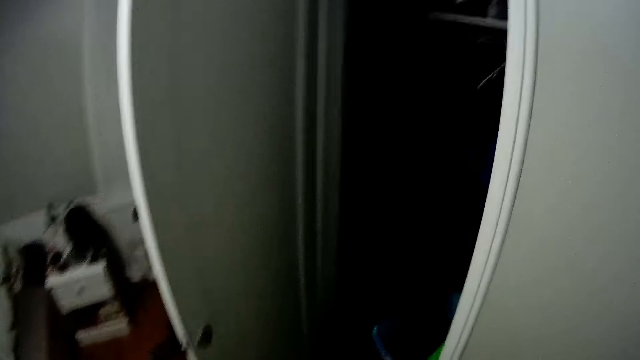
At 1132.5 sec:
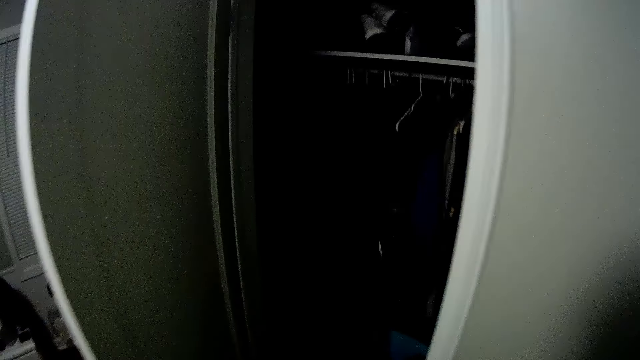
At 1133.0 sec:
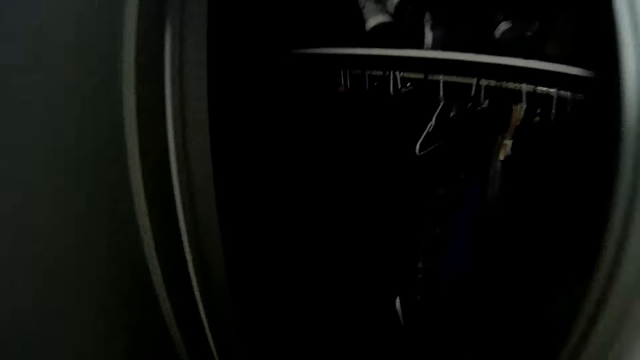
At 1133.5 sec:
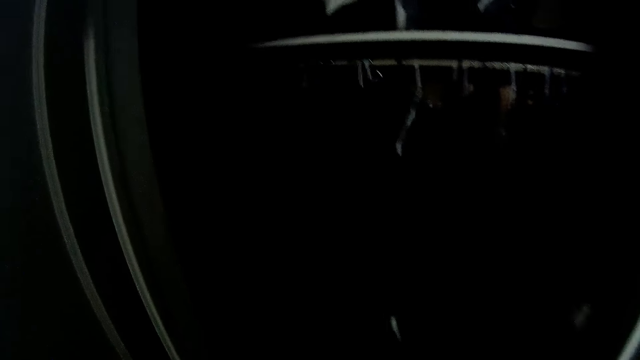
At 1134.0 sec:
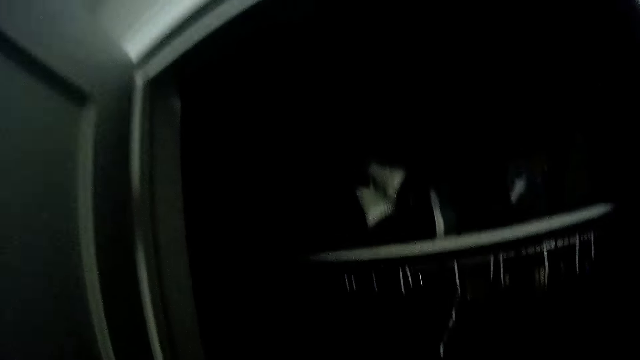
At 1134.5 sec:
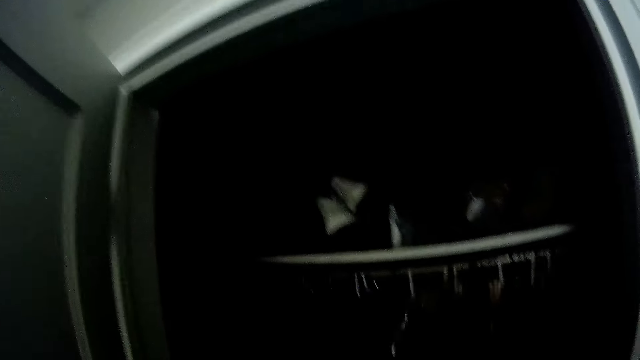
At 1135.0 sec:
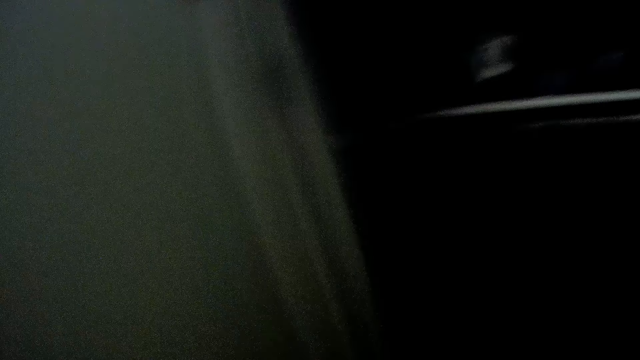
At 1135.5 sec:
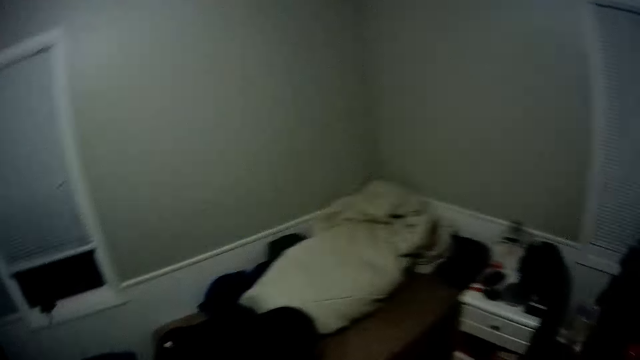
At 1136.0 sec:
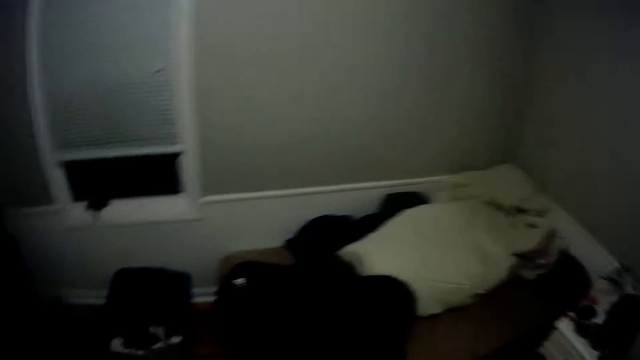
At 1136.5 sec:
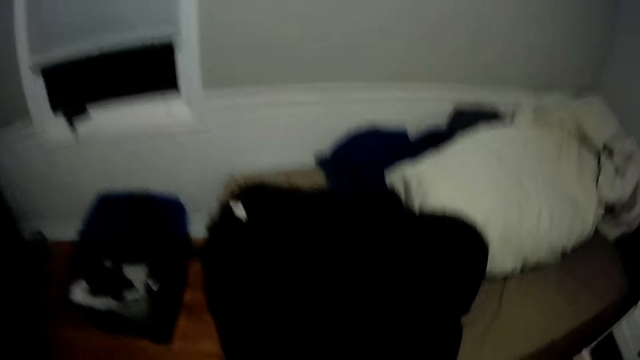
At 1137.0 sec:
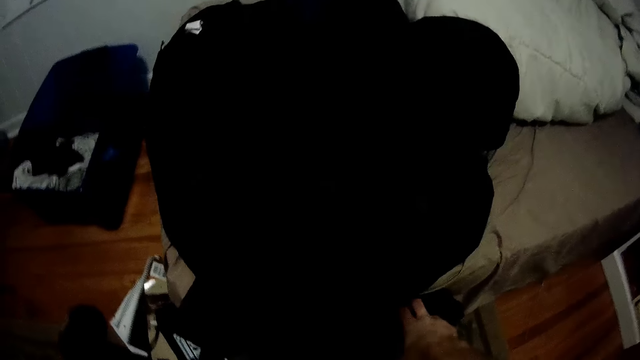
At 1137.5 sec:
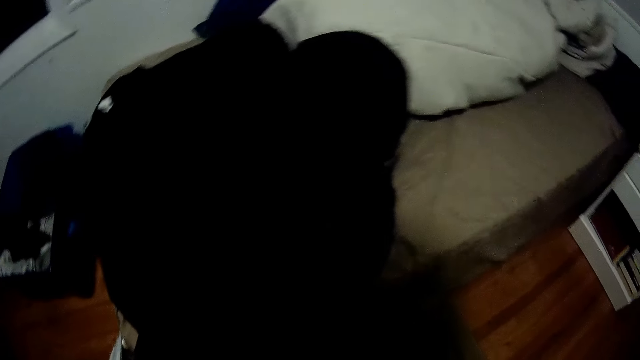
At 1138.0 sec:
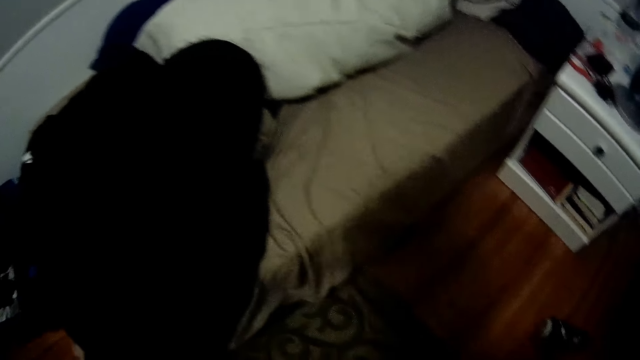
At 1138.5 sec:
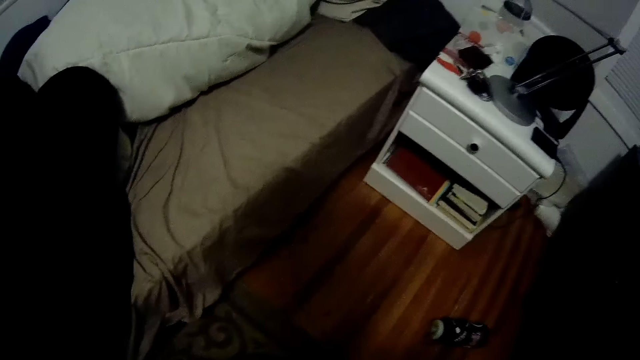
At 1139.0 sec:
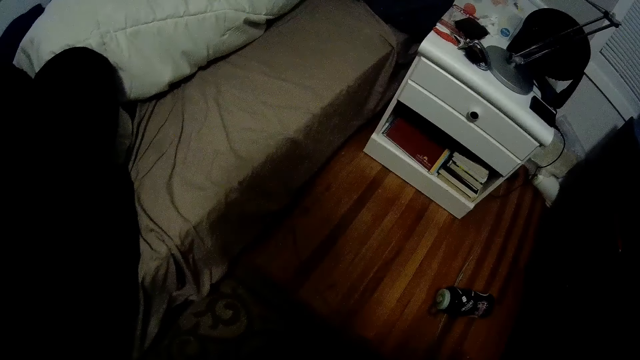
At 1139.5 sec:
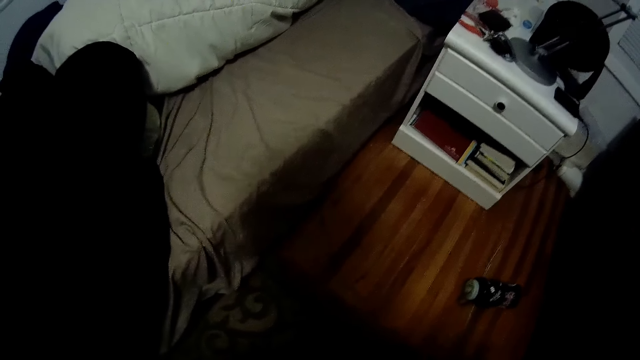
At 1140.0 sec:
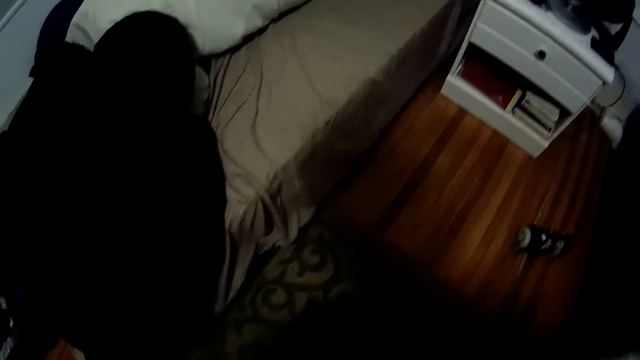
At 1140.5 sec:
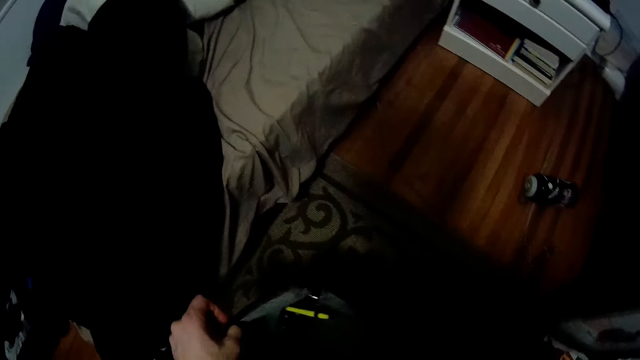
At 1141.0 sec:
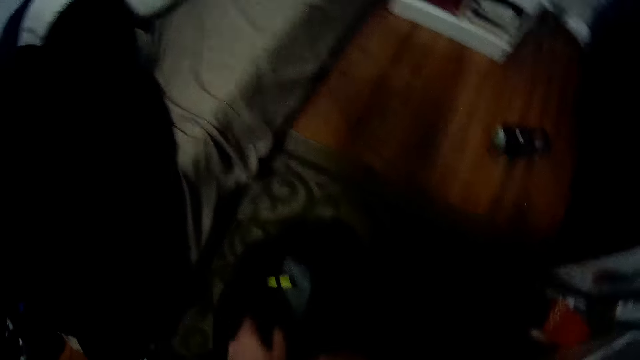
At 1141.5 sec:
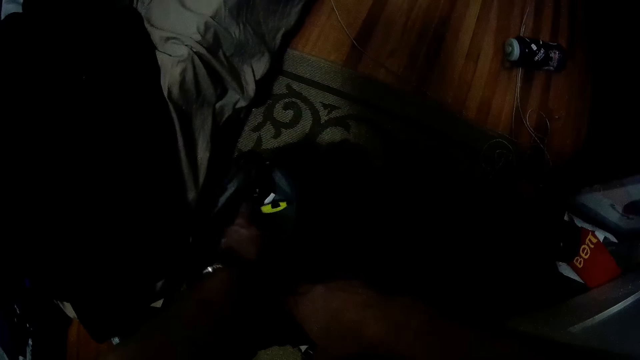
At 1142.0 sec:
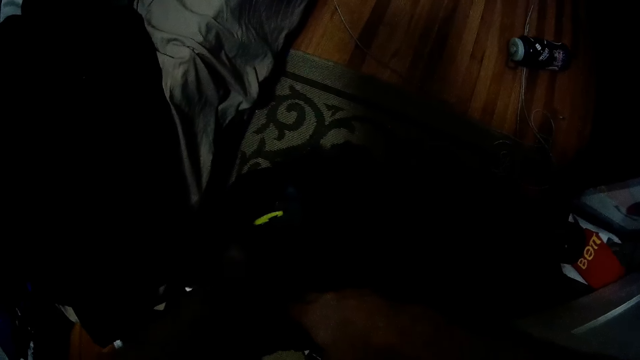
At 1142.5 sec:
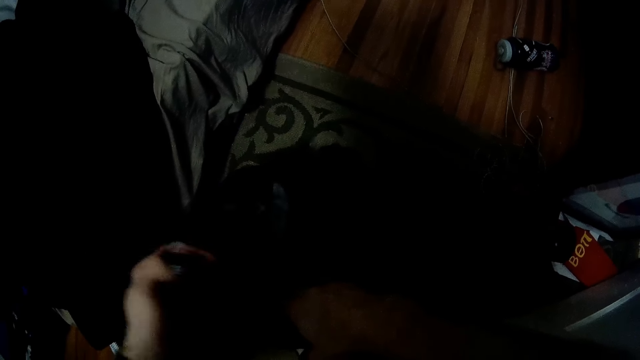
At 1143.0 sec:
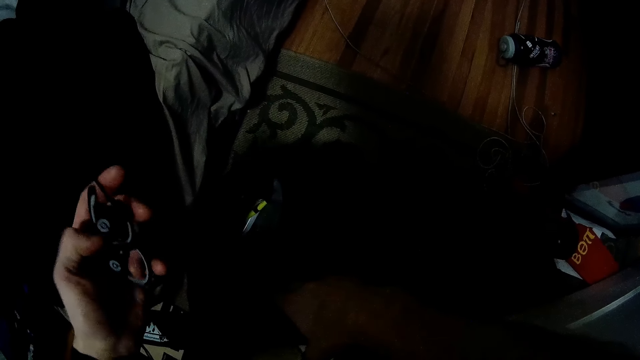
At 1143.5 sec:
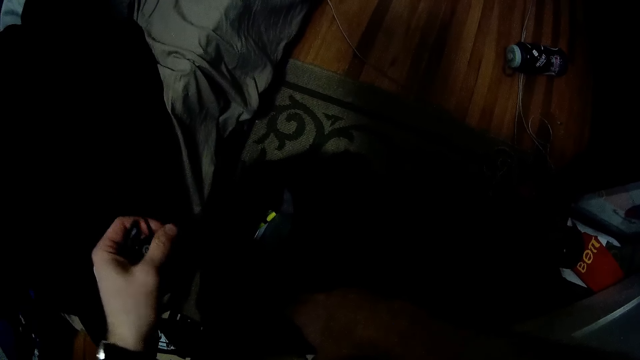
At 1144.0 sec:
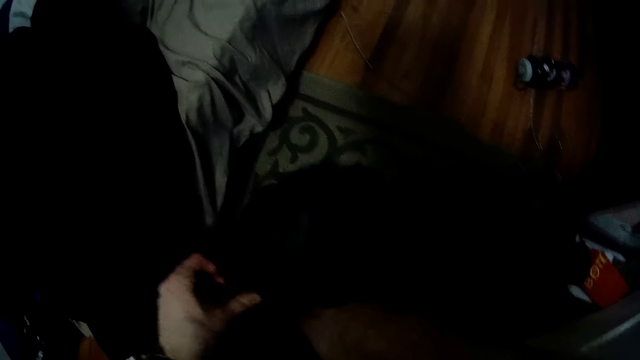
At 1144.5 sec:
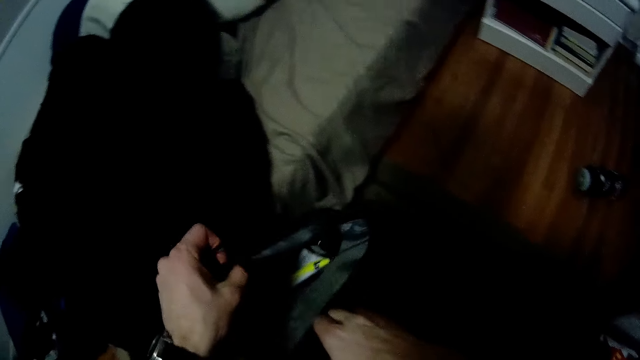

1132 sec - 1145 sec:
The camera wearer looks at the furniture in the room. They pick earphones from a bag. They touch the bag.

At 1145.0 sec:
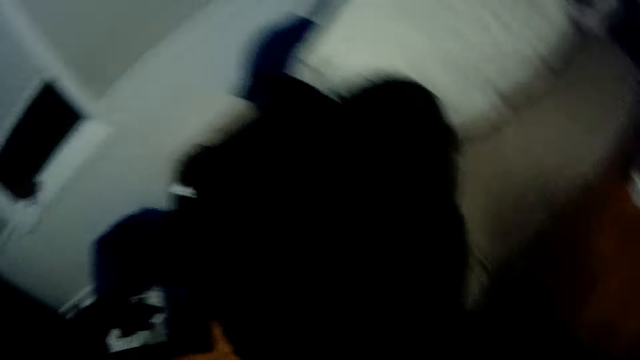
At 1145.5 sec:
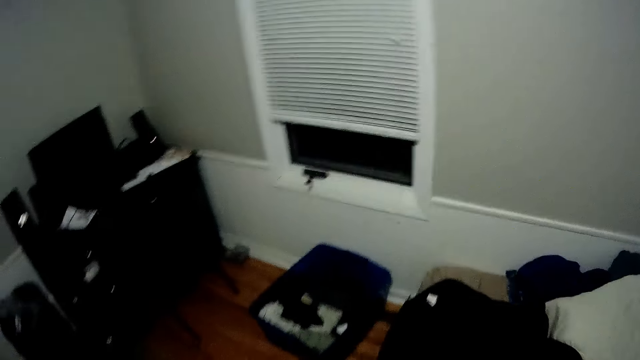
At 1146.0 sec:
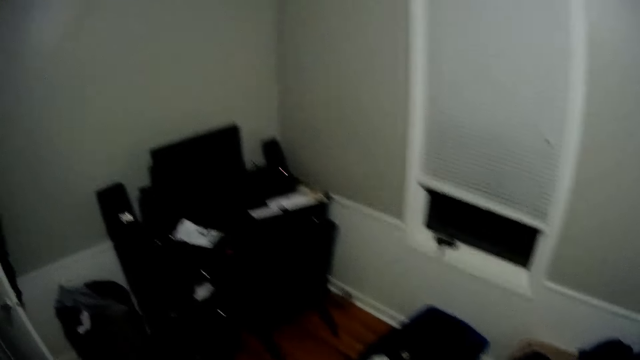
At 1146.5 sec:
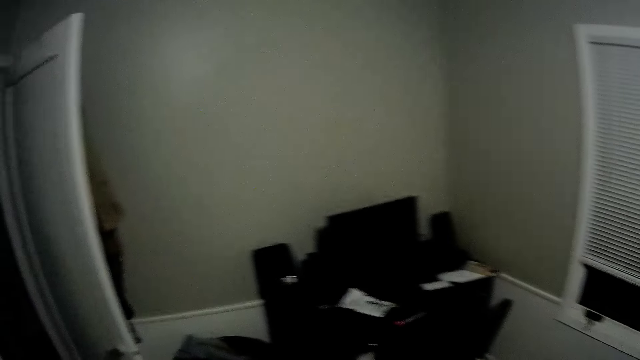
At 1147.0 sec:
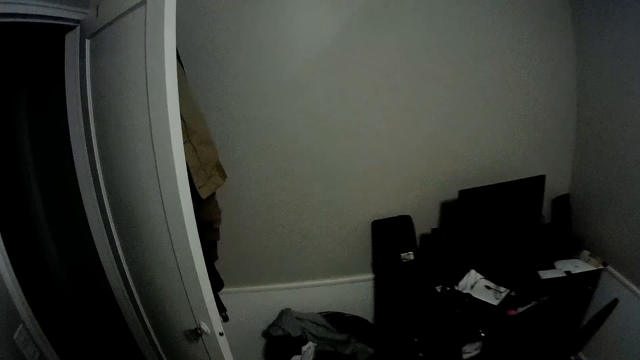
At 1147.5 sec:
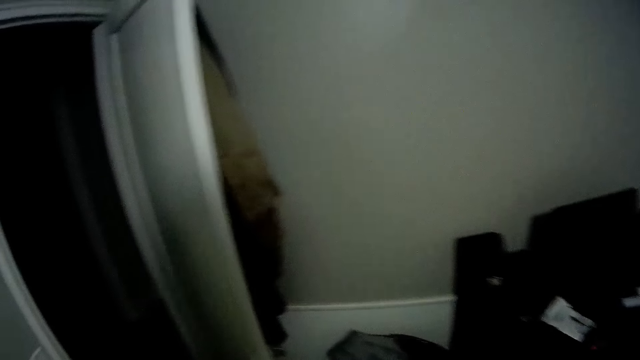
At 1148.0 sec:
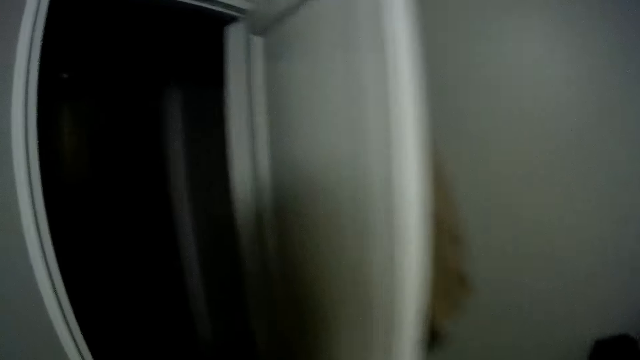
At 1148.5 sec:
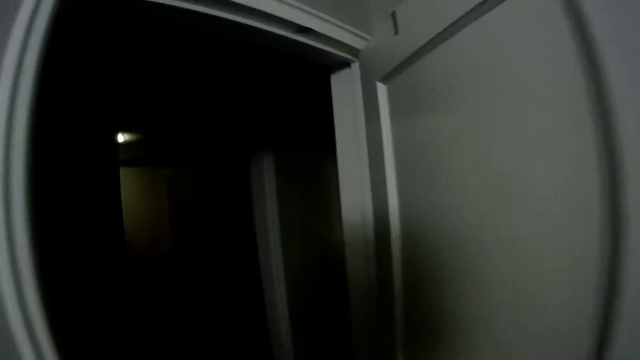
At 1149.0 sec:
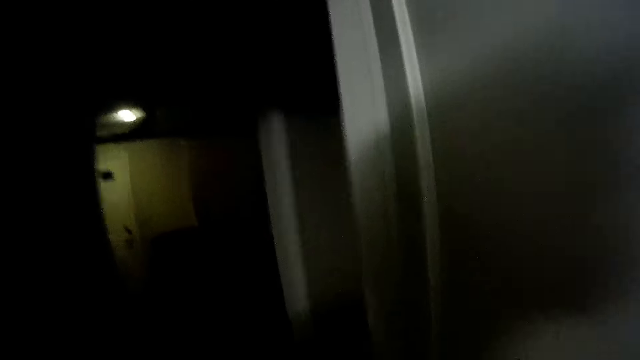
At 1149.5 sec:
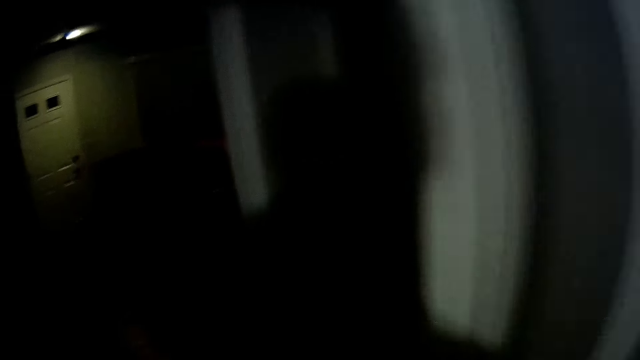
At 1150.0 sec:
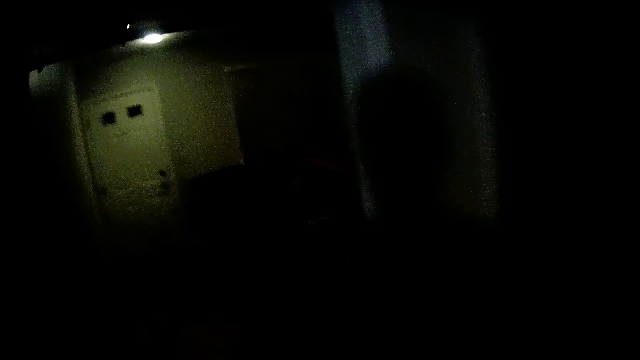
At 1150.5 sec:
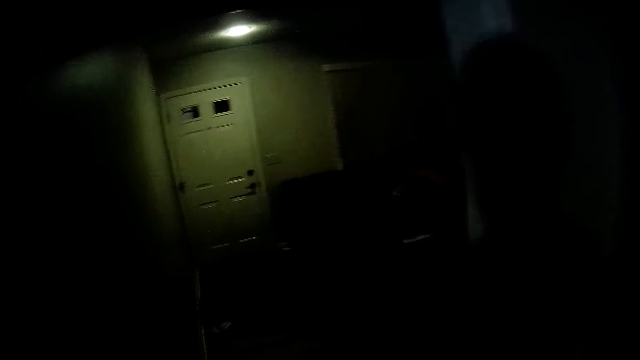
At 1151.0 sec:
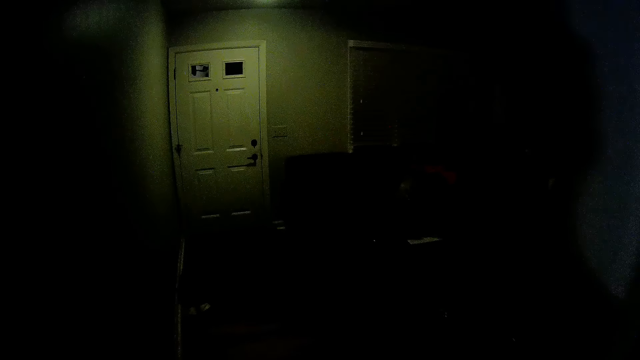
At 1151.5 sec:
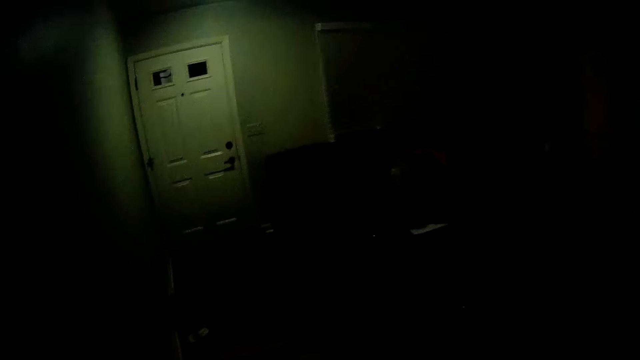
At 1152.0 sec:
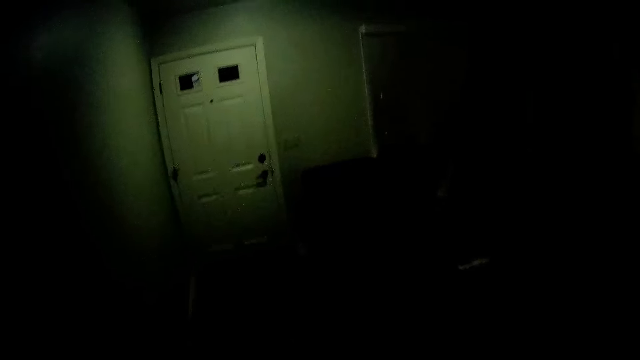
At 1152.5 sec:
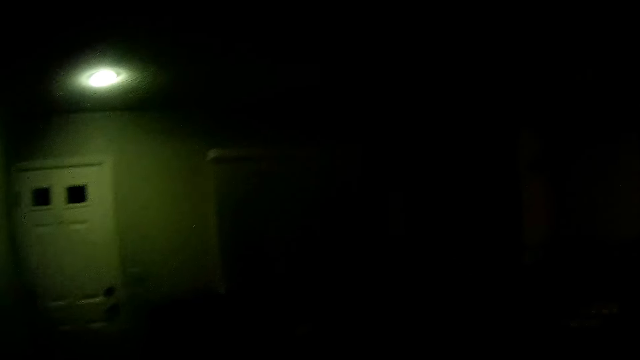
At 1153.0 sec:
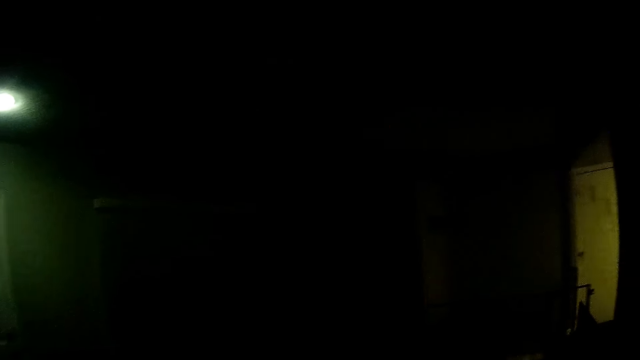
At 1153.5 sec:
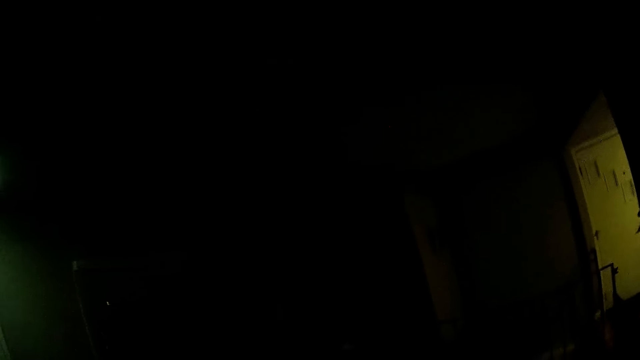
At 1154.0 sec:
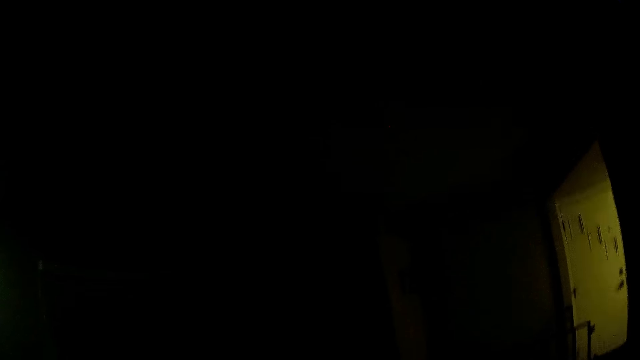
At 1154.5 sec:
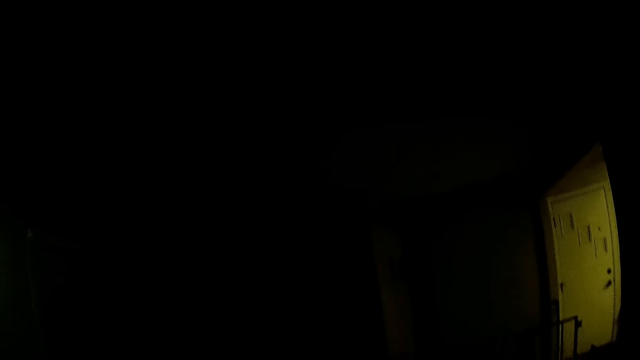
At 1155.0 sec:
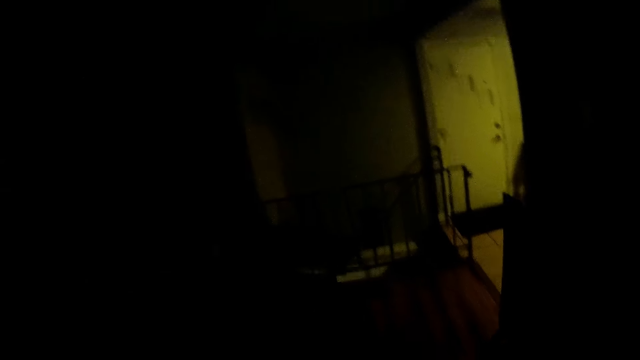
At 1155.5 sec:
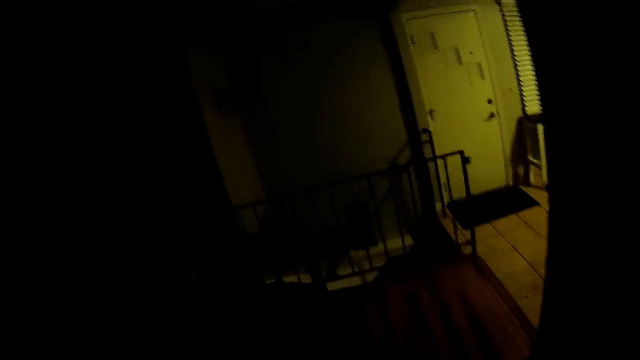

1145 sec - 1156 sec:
The camera wearer turns around the room. They walk around the room.
